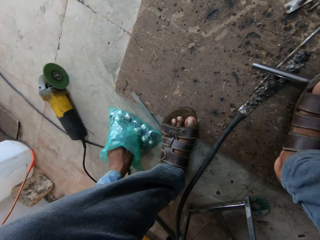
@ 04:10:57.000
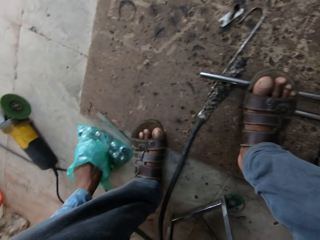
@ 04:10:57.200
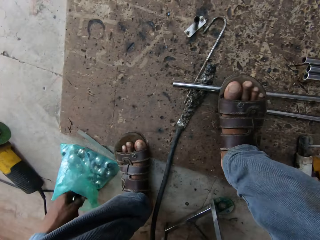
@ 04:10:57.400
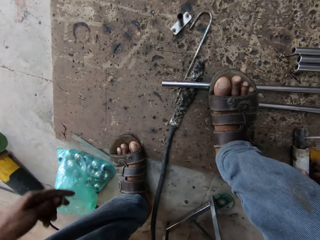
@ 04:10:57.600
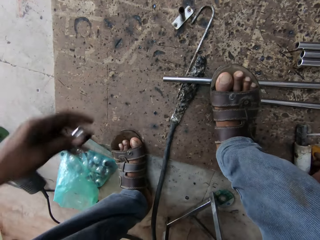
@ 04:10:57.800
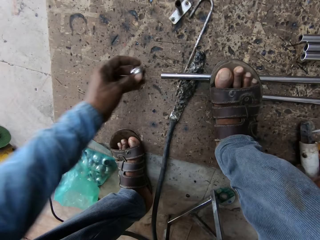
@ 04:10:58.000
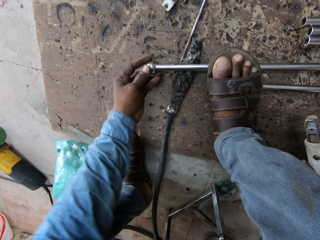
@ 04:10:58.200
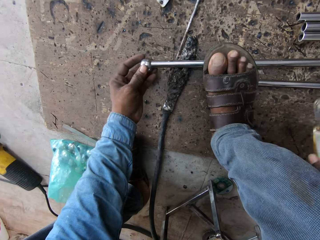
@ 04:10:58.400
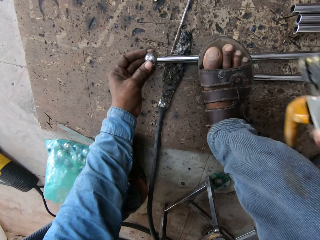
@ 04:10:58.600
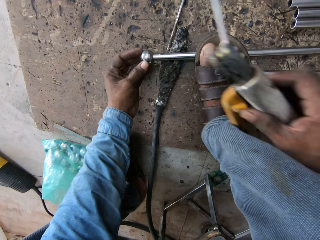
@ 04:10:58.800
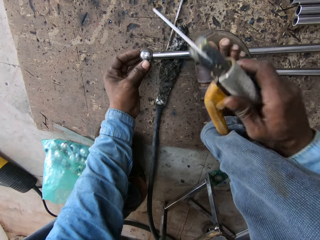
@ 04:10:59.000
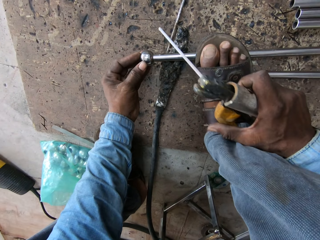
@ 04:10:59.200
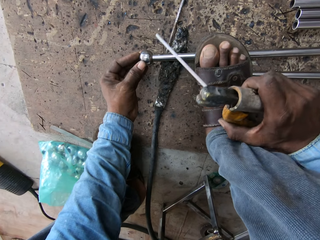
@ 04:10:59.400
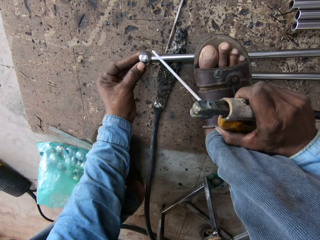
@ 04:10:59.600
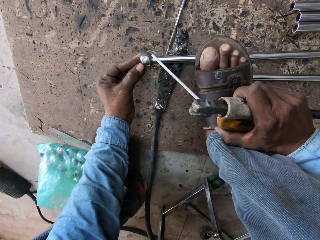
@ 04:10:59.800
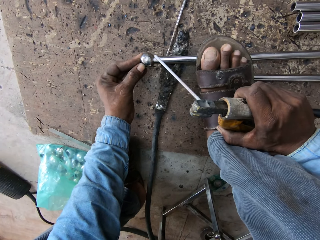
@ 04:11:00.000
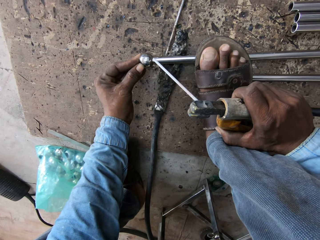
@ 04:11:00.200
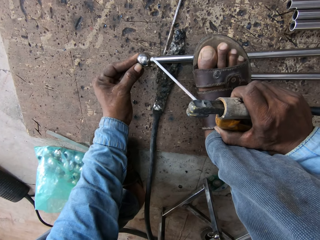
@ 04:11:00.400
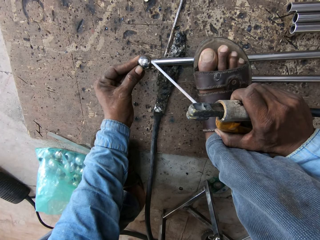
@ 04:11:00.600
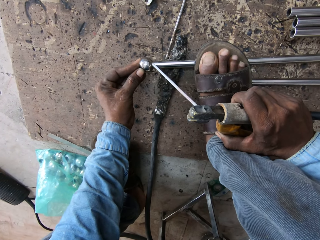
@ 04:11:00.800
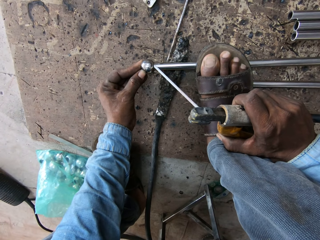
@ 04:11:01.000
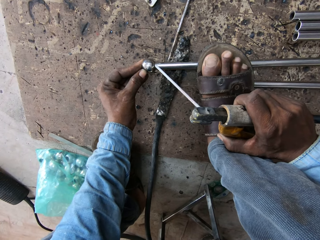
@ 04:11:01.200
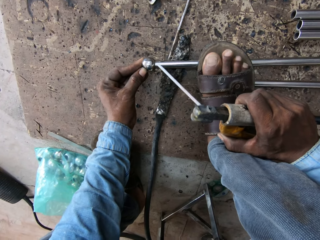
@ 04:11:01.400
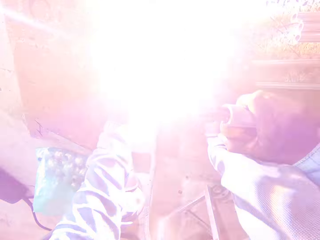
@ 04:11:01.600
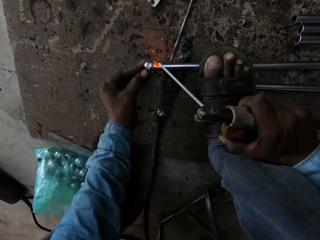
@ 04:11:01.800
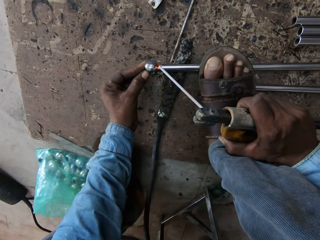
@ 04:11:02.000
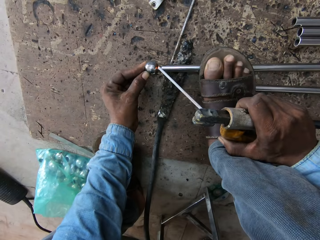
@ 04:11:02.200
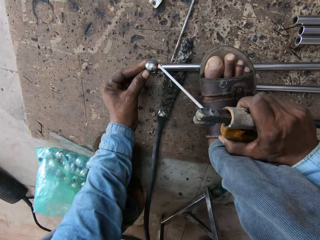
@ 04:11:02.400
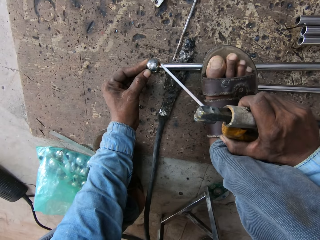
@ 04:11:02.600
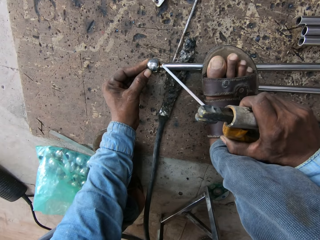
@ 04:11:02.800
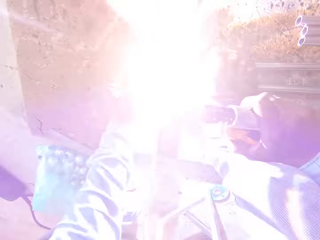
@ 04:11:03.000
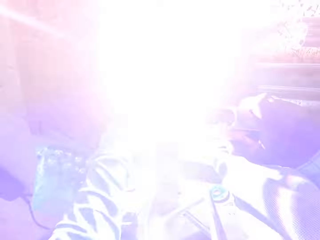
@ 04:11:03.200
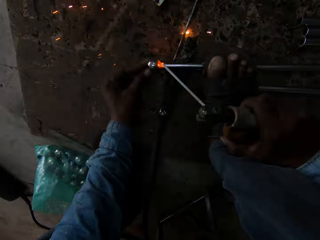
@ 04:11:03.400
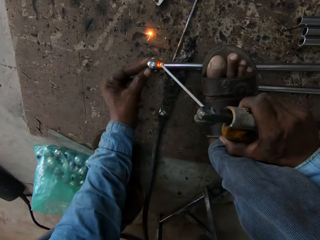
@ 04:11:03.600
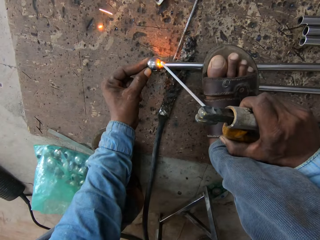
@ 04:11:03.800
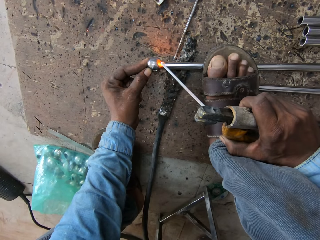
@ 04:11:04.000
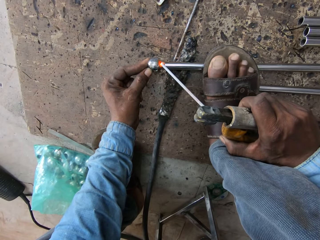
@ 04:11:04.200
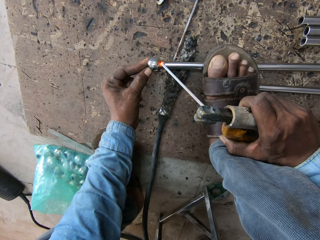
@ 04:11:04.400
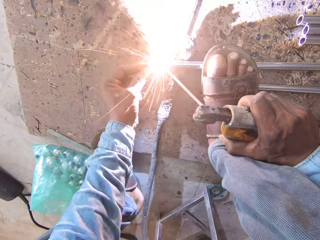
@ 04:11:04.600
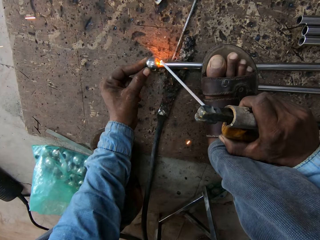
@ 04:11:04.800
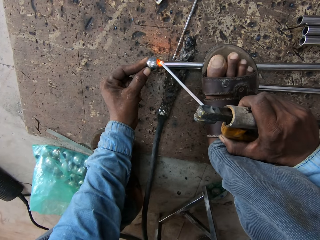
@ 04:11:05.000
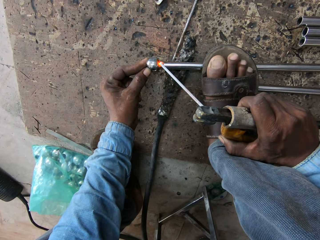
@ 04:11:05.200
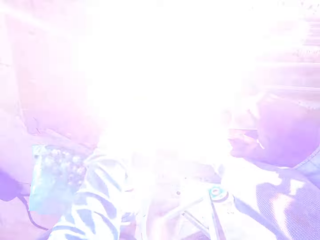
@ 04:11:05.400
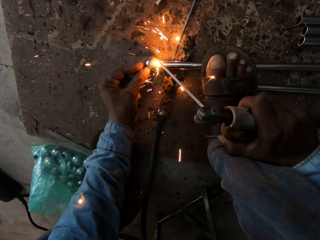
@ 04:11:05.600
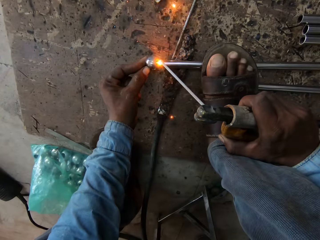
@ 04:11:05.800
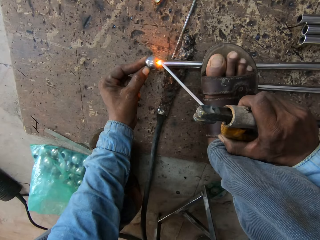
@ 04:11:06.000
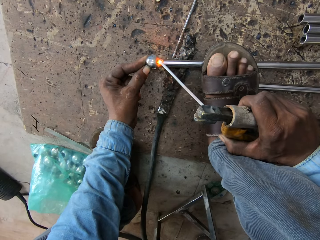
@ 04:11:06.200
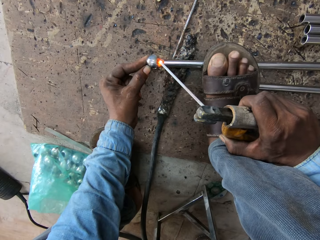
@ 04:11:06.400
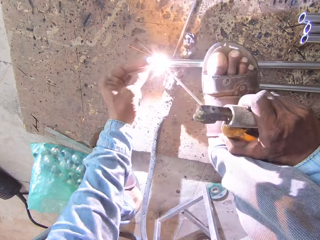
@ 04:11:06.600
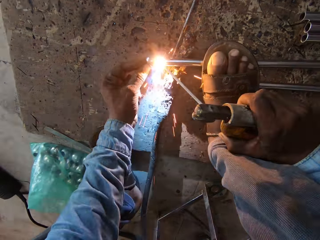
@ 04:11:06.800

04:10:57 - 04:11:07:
The camera wearer picks up a ball. They put the ball on the tip of the metal or iron rod. They weld the iron rod.

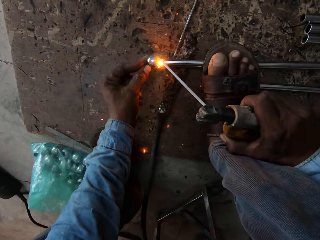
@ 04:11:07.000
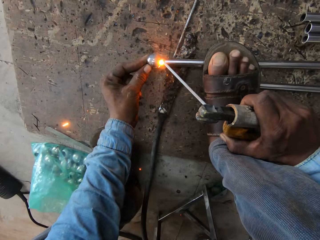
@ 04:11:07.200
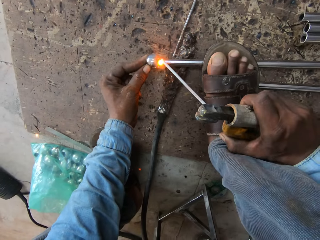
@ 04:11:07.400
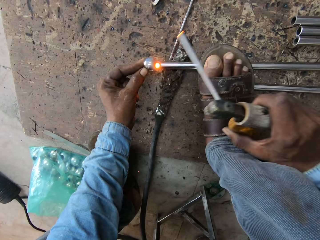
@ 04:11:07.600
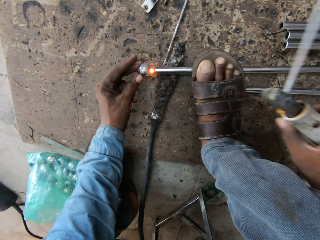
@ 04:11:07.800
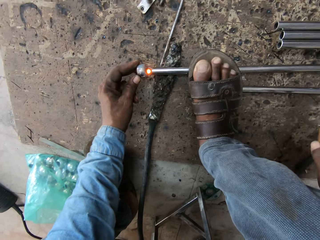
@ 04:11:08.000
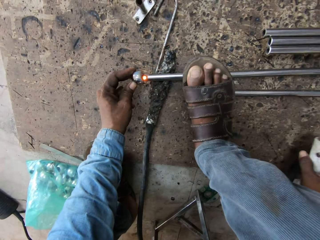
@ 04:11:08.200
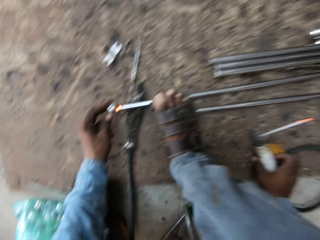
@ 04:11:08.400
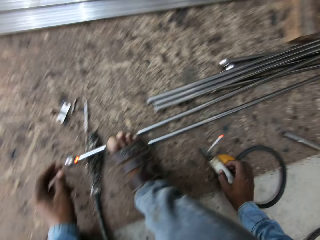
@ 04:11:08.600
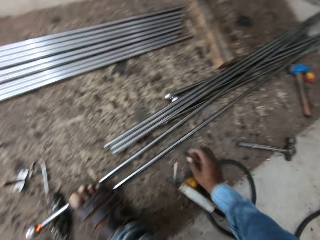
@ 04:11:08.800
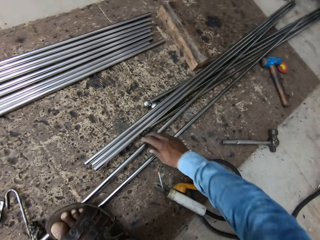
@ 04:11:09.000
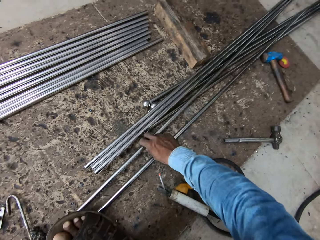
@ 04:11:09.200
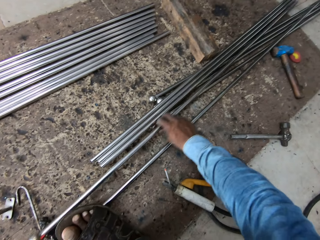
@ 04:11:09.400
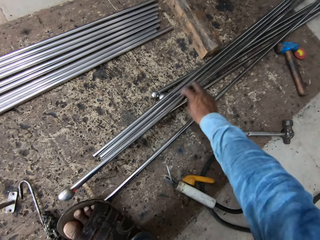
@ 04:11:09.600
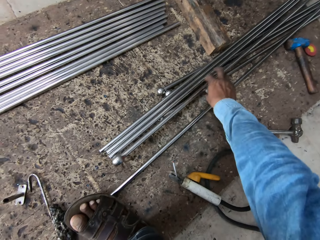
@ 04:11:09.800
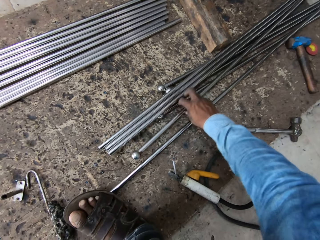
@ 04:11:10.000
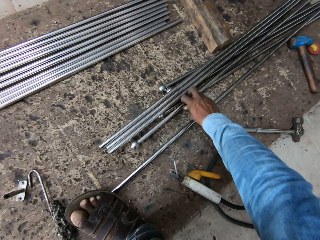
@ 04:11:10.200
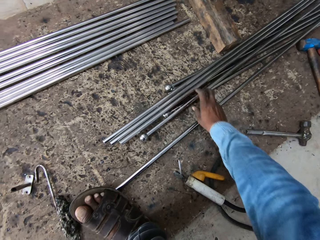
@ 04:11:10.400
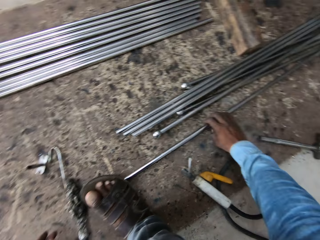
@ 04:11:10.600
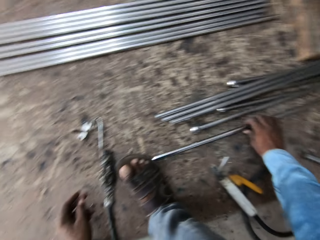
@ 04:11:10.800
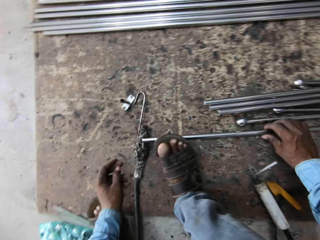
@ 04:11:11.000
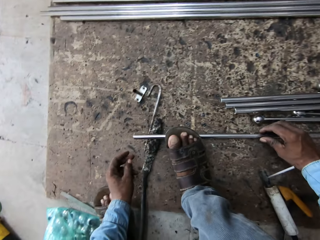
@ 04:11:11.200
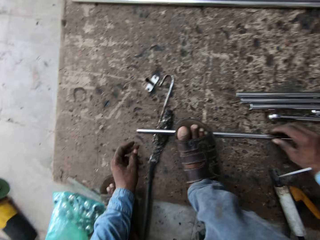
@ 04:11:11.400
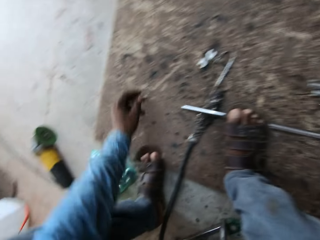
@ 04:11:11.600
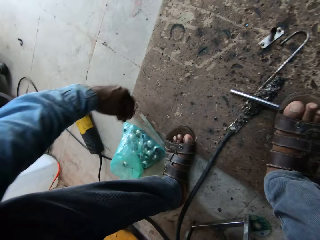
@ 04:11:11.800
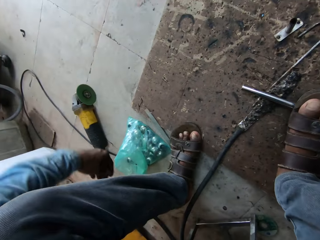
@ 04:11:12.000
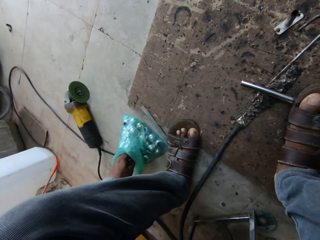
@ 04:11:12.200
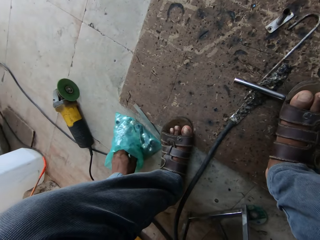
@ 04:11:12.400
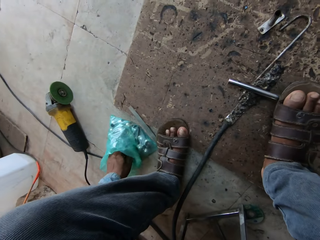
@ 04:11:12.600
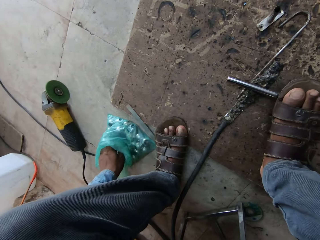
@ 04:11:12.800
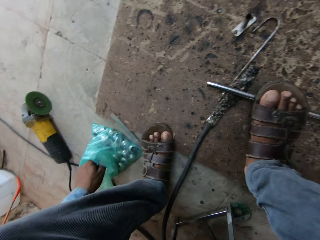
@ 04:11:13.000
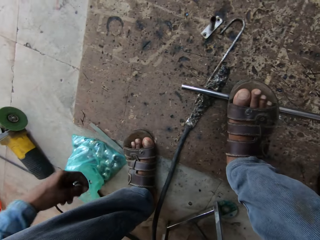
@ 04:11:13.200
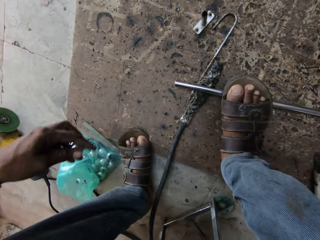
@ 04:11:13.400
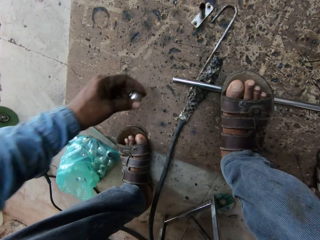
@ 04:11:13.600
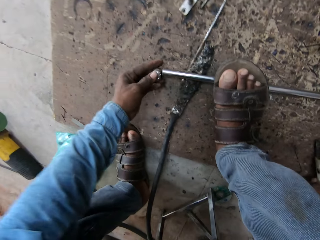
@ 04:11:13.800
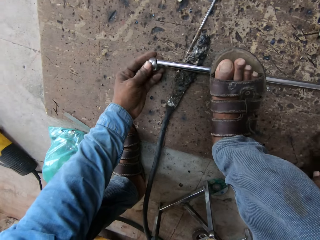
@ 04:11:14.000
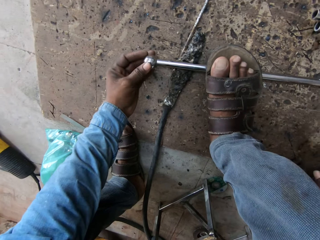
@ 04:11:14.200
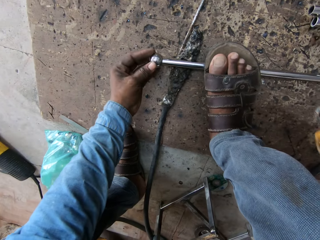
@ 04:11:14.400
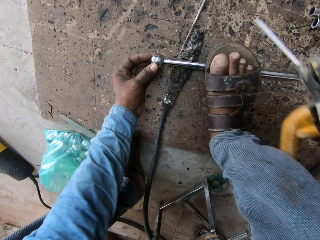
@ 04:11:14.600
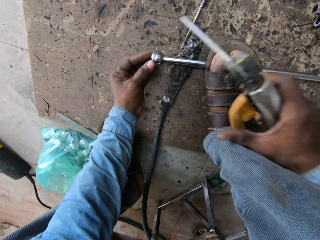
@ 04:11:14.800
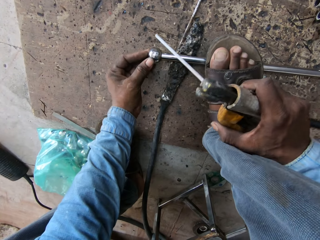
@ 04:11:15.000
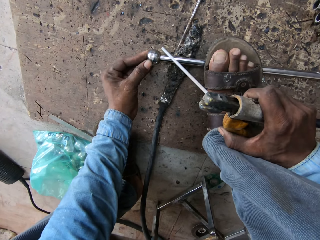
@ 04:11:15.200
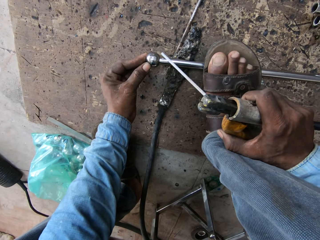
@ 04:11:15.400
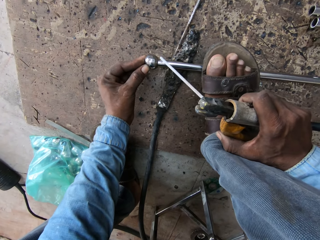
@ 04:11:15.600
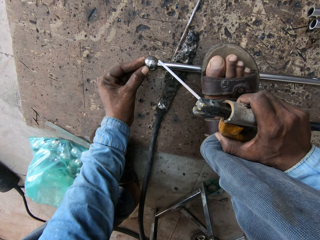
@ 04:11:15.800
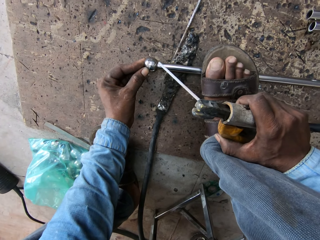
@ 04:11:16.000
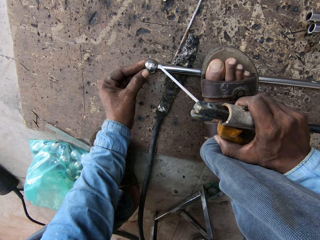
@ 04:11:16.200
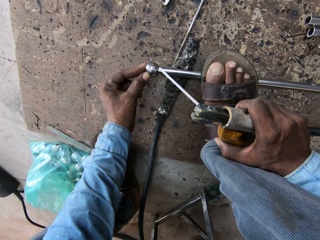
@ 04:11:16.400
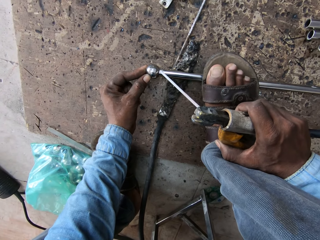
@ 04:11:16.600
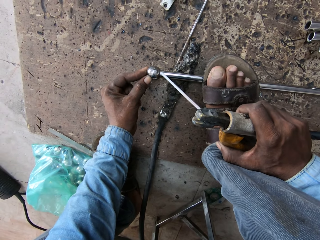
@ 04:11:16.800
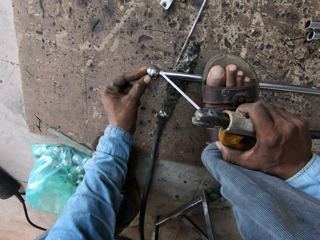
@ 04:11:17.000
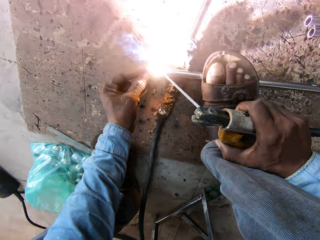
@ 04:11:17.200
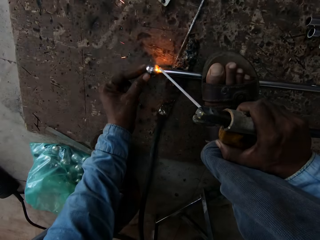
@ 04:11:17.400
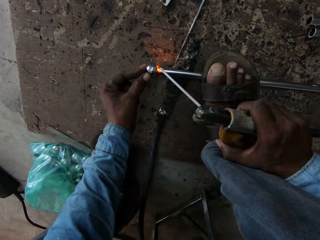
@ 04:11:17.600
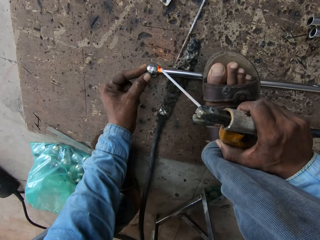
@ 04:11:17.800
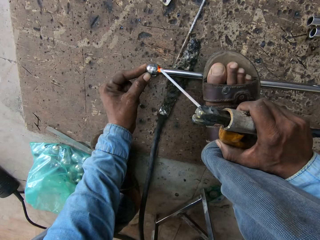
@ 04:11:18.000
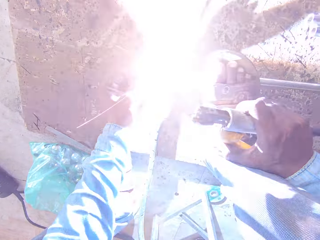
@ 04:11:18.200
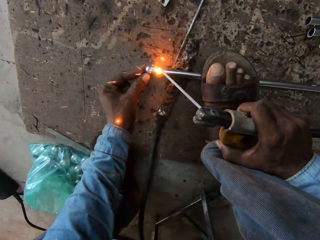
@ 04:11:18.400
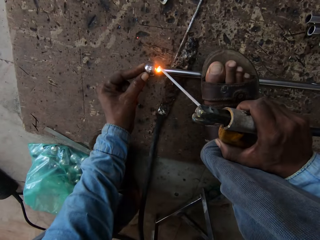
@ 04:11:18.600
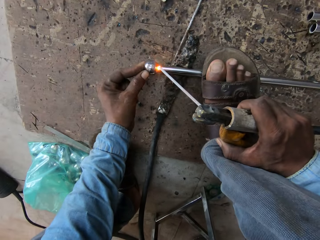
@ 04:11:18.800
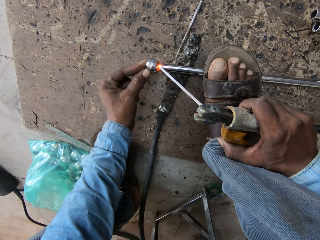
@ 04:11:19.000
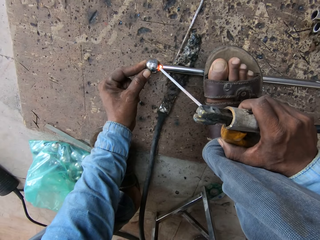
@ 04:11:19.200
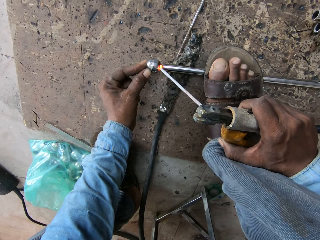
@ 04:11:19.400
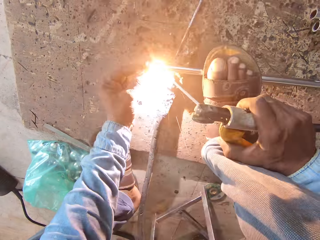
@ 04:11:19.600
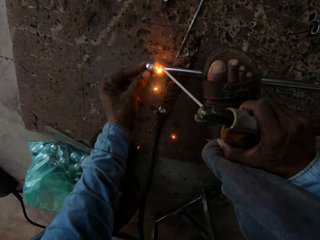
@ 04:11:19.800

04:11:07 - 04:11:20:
The camera wearer moves the metal. They put back the iron rod. They take another iron rod. They pick up a ball. They put the ball on the tip of the iron rod. They weld the metal.
